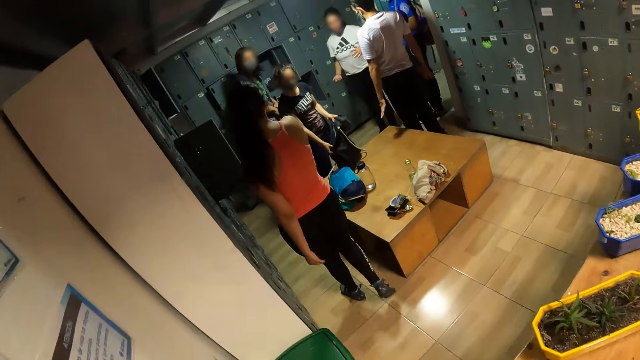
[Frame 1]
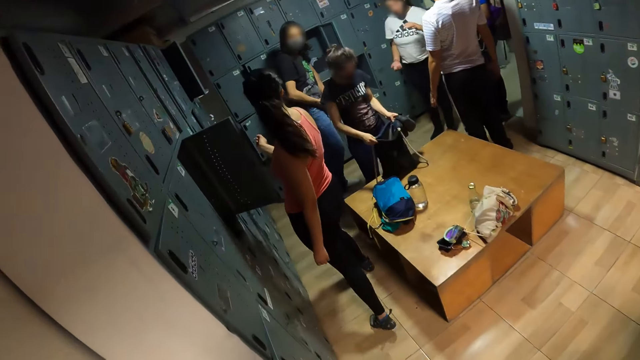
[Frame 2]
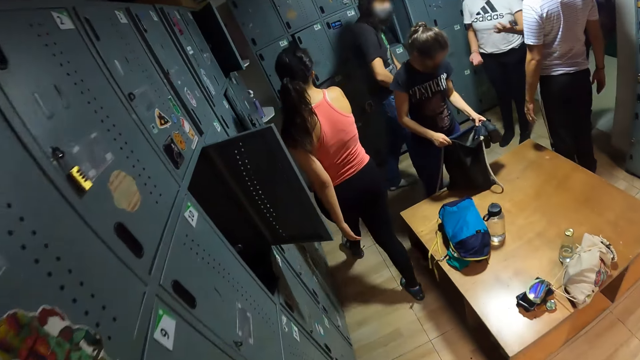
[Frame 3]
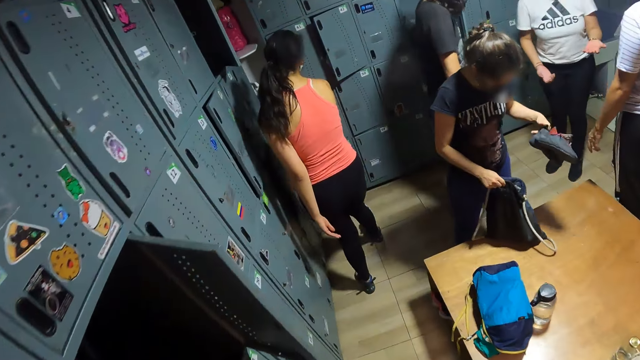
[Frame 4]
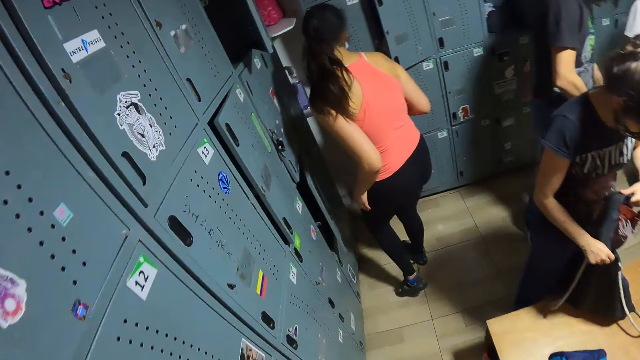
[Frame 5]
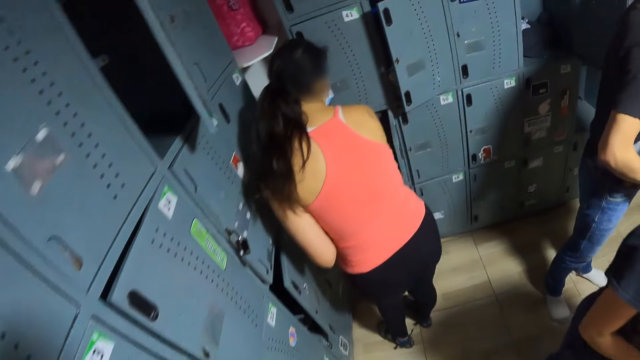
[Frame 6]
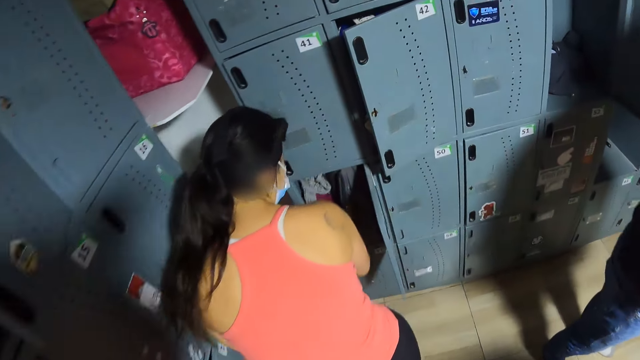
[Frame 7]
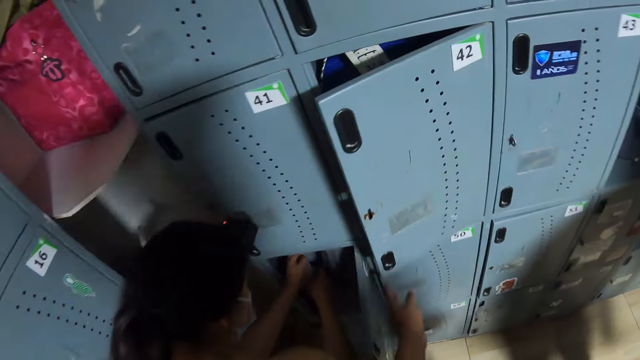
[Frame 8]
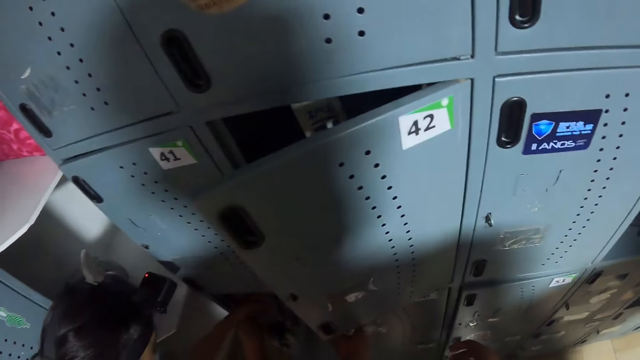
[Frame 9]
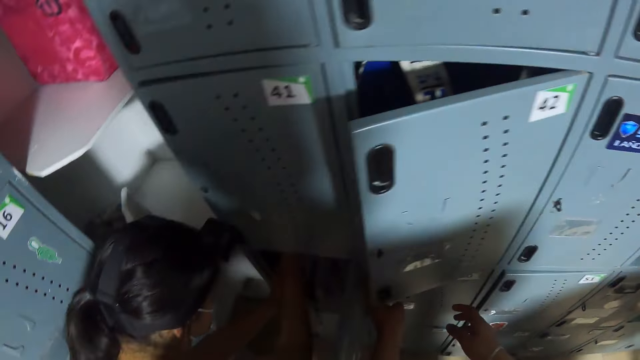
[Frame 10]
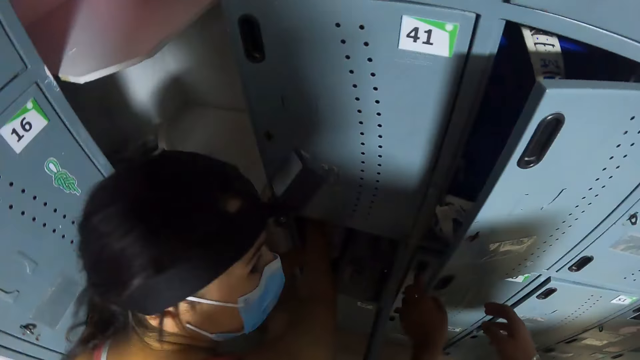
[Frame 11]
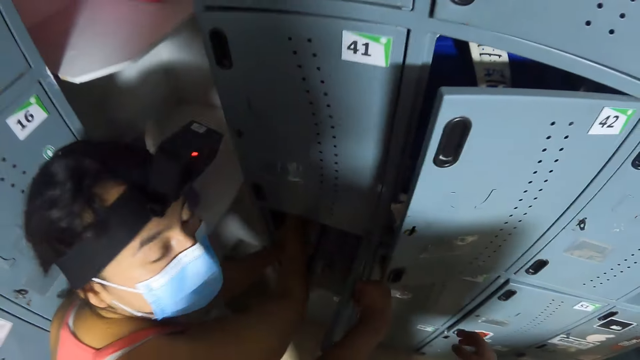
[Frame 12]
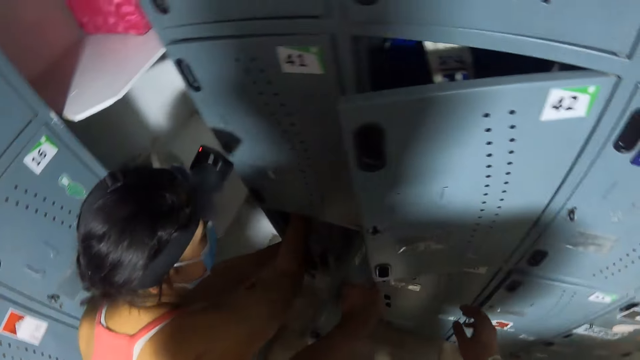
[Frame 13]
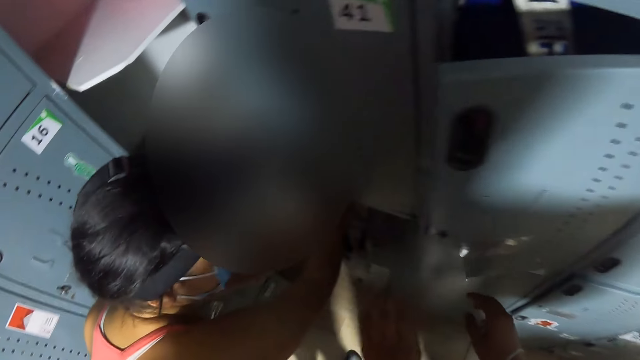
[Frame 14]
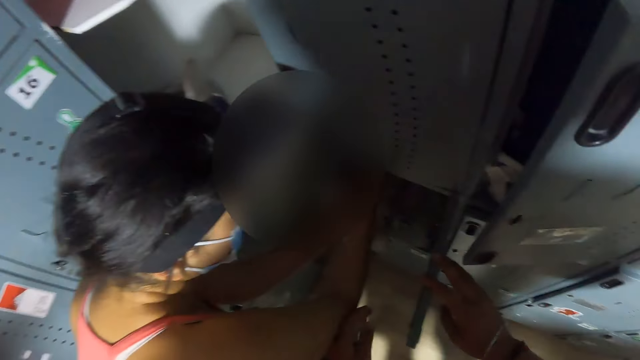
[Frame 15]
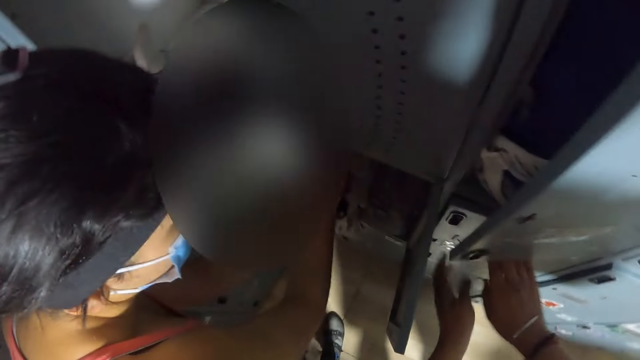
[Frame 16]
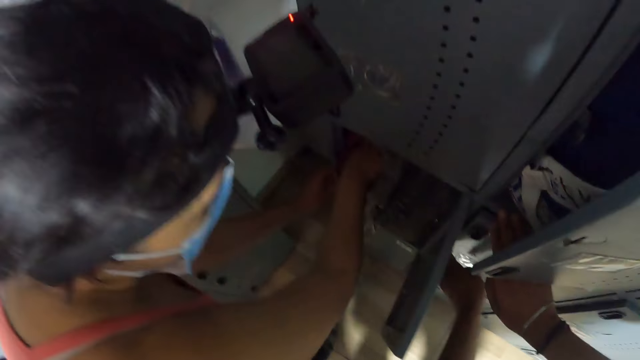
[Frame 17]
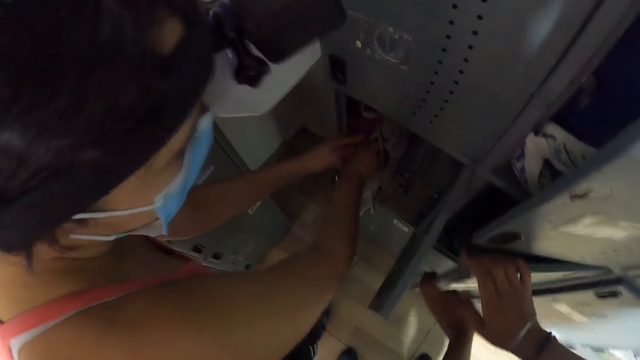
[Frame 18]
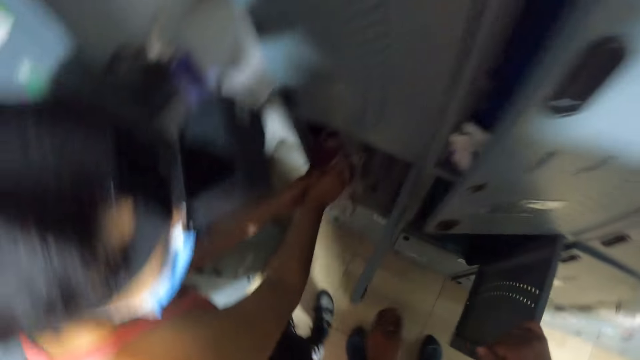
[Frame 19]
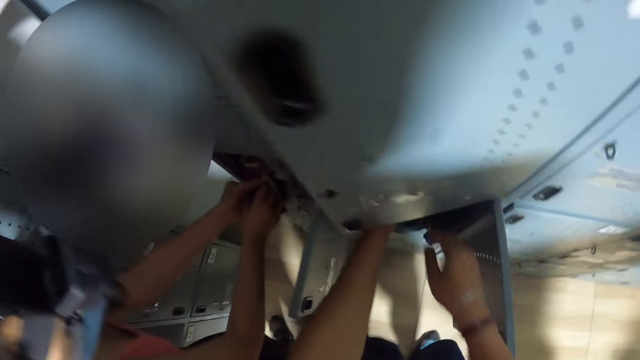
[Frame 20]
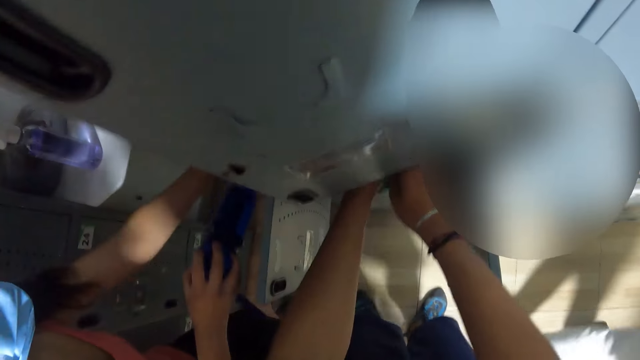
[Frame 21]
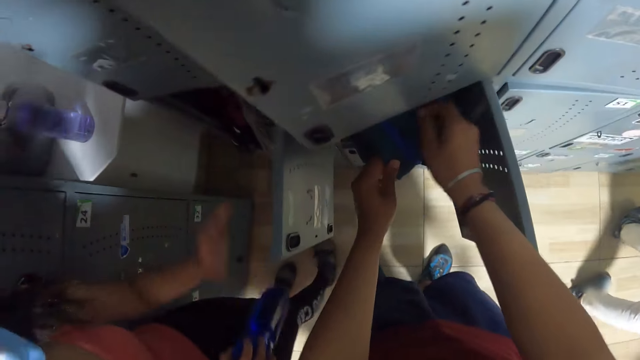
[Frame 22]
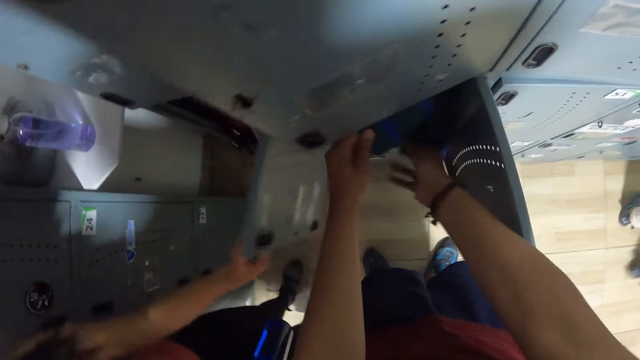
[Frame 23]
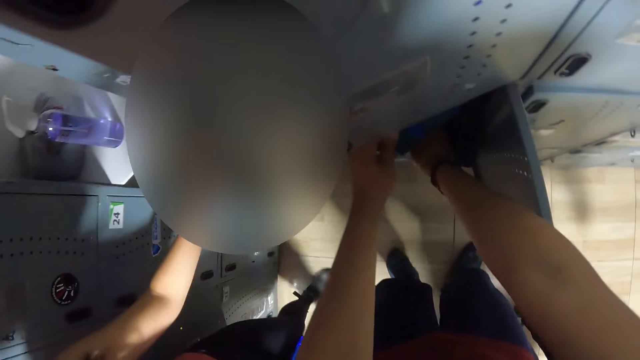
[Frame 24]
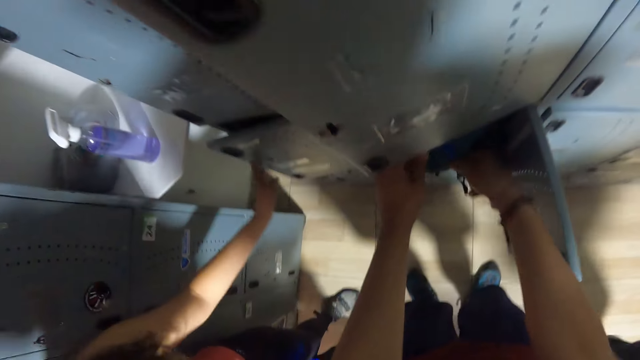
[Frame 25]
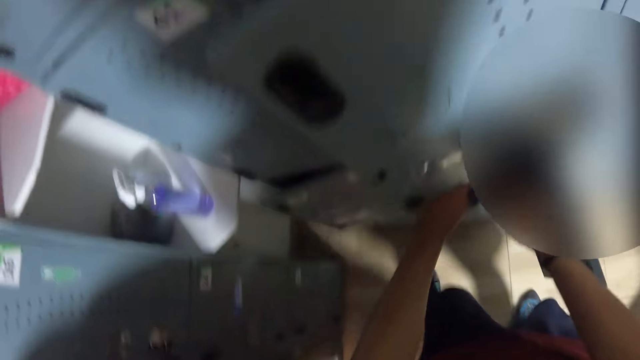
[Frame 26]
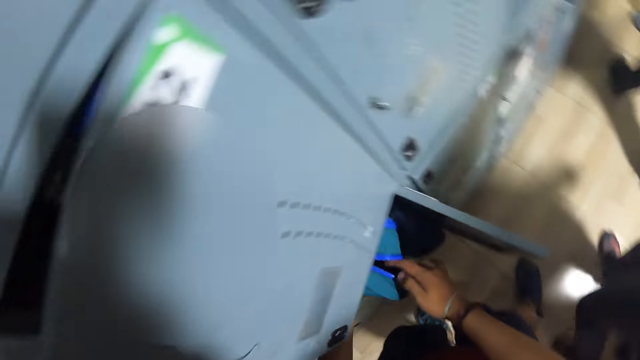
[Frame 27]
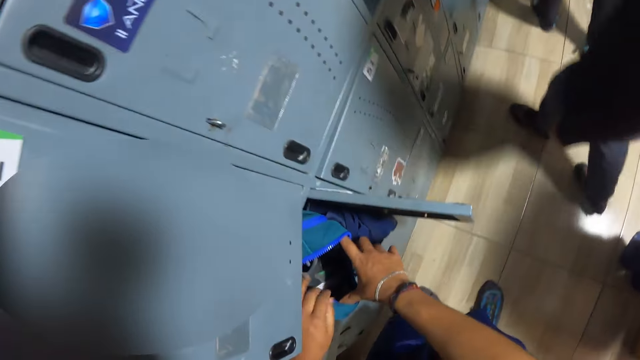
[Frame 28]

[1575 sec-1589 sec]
A woman walks around. The camera wearer walks around. A person puts the shoes in the bag. The woman searches through a locker with both hands. The woman opens the locker. The camera wearer opens the locker with both hands. The woman removes a water bottle from the locker with her right hand. The woman holds the water bottle with the right hand. The camera wearer grabs a bag in the locker with both hands. The woman closes the locker with her left hand. The camera wearer opens the bag in the locker with both hands.

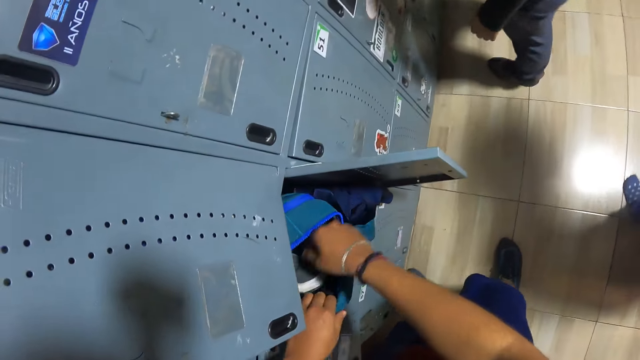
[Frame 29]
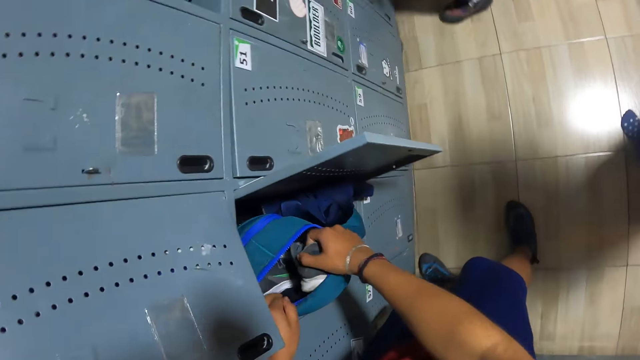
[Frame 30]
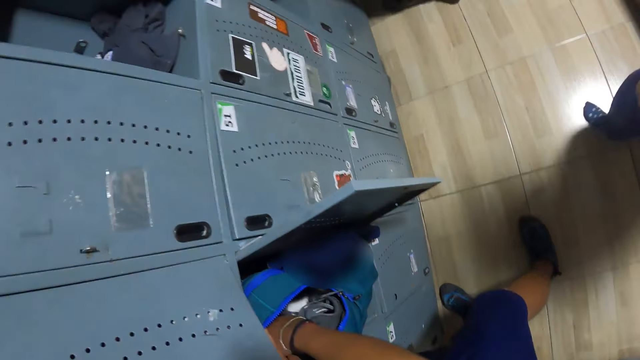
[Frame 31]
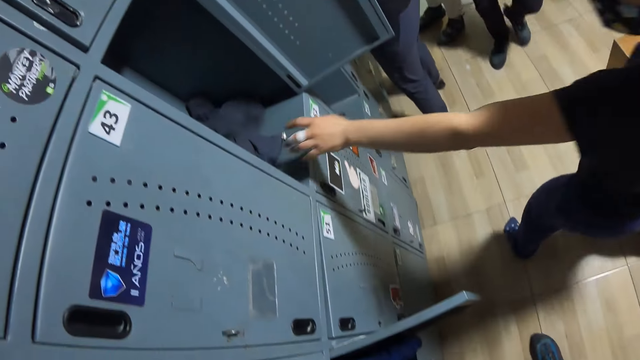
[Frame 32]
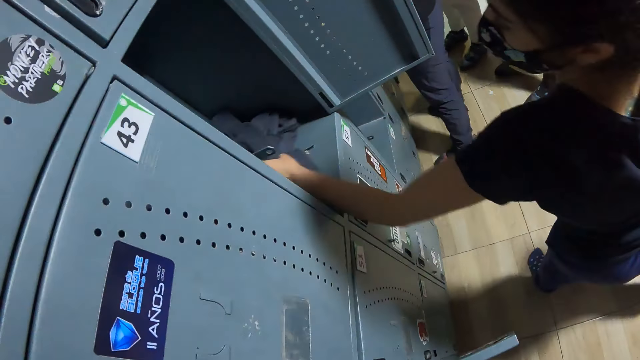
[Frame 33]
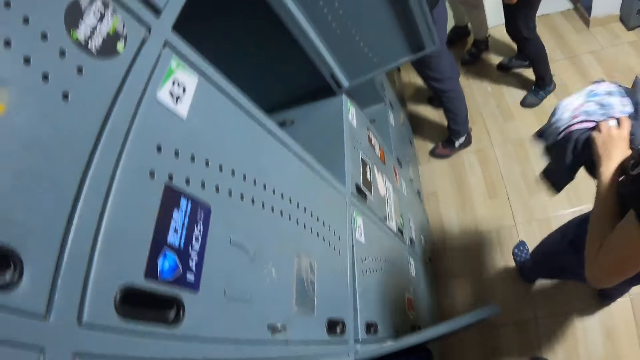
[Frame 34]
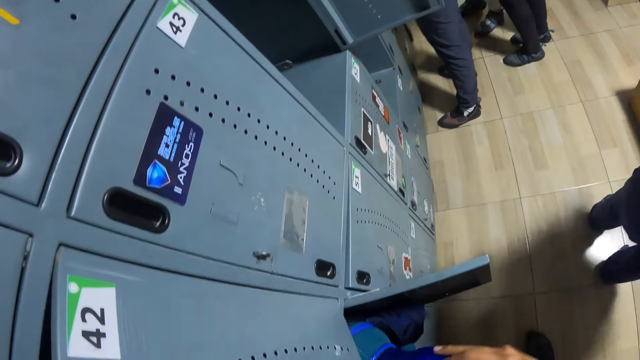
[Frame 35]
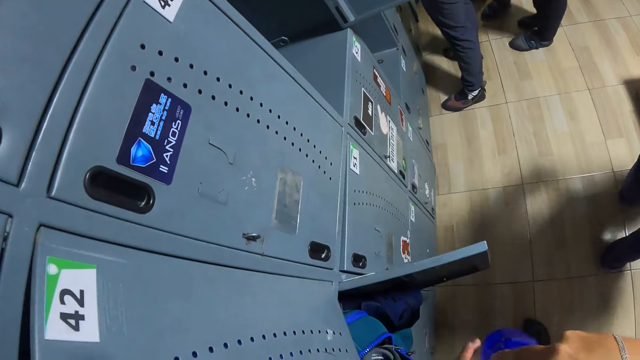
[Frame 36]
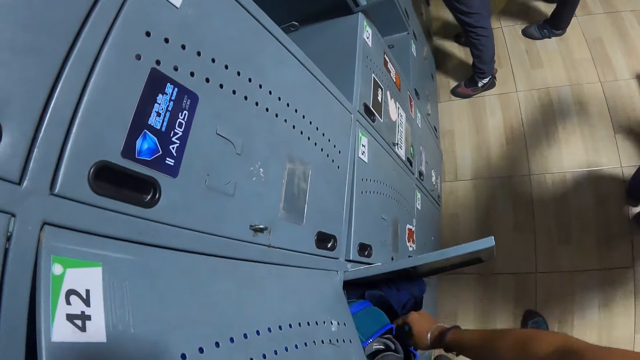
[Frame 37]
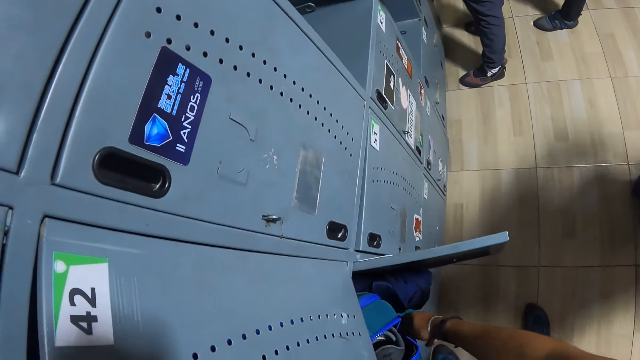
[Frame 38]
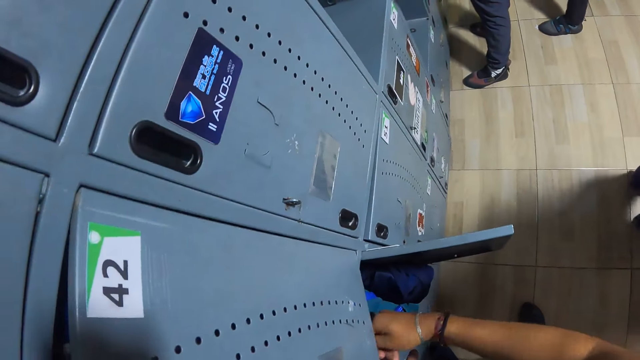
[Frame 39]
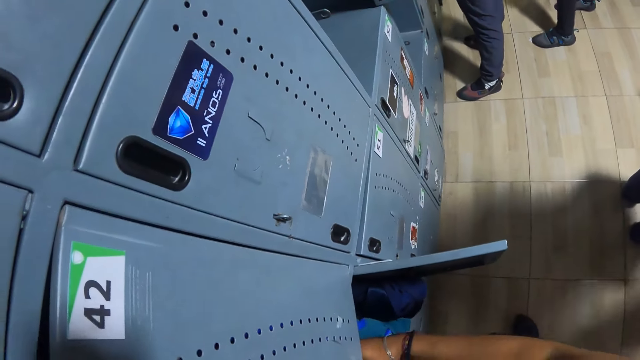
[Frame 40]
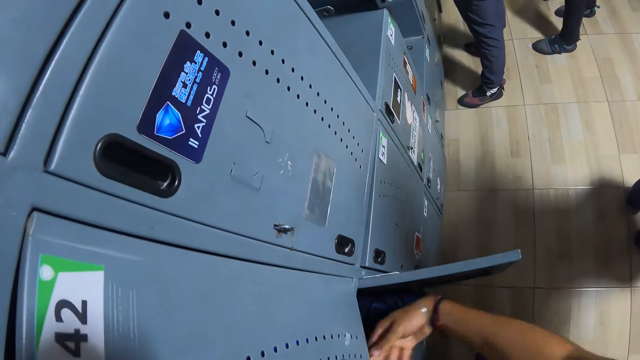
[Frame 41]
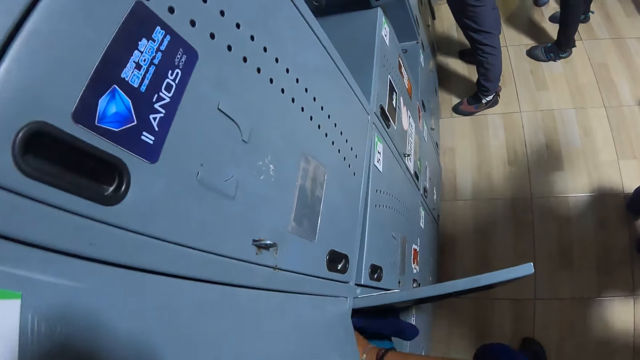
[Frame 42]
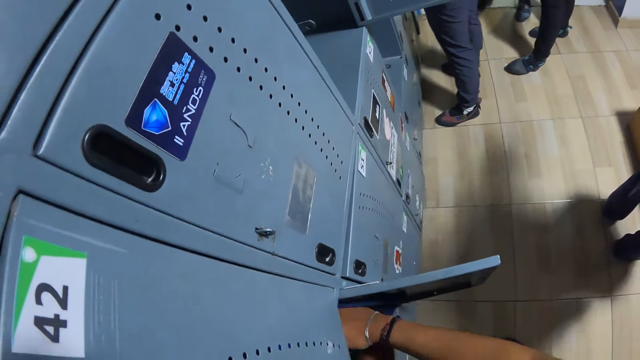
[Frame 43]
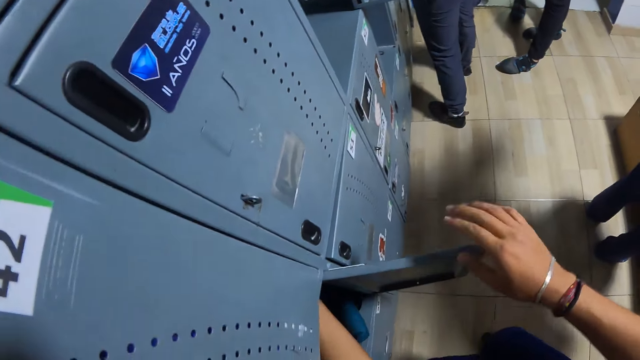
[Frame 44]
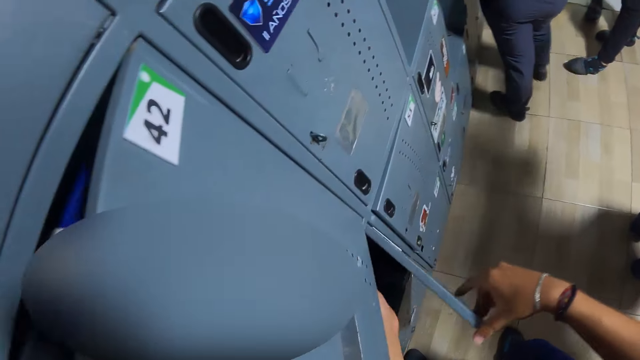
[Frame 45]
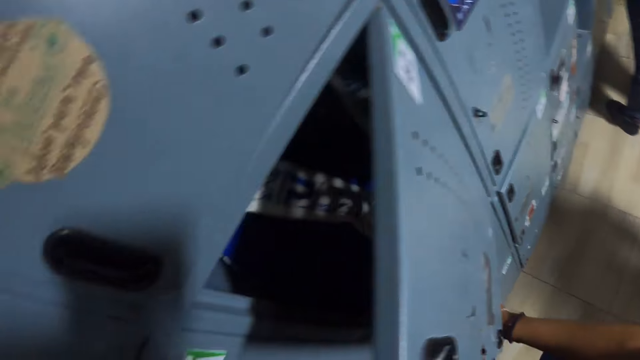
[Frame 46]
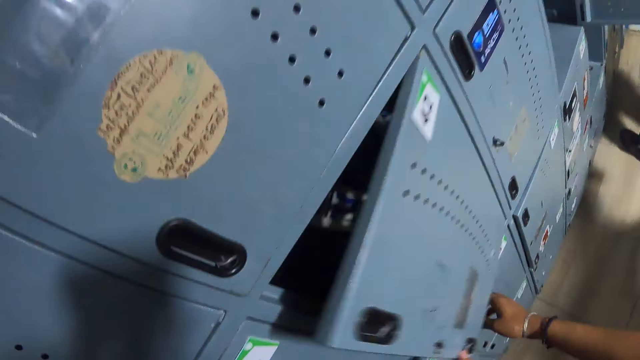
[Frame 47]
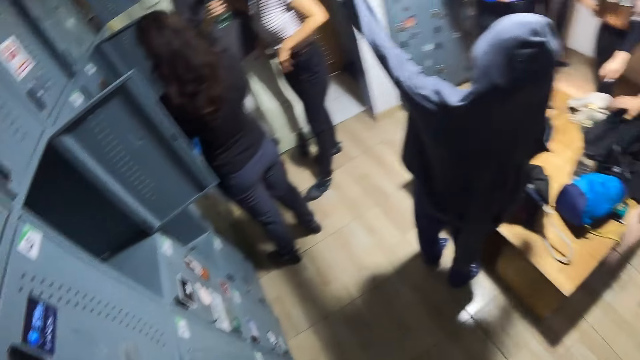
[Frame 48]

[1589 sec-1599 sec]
The camera wearer searches through the bag in the locker with both hands. He holds the shoe in the bag. A person holds the cloths. The camera wearer removes a water bottle from the bag in the locker with both hands. He closes the bag in the locker with his right hand. He pushes a jacket inside the locker with both hands. He holds the bag with the right hand. He closes the locker with his right hand. He closes the locker with his left hand.
